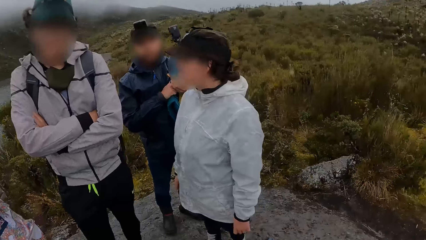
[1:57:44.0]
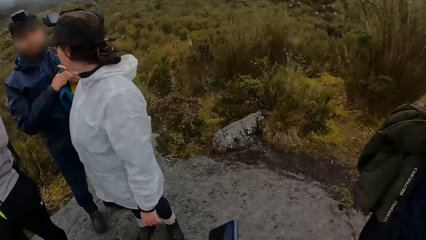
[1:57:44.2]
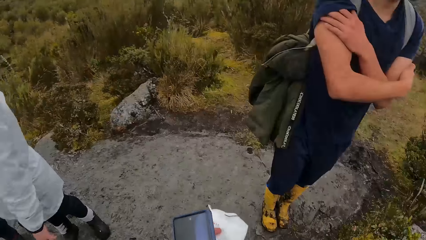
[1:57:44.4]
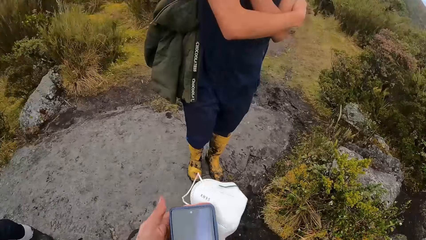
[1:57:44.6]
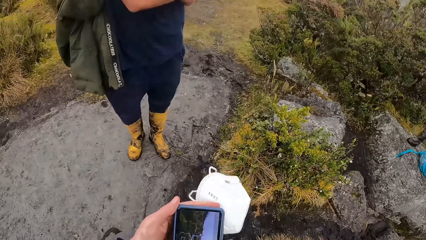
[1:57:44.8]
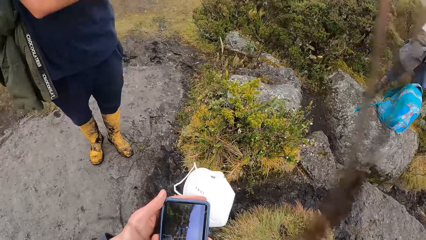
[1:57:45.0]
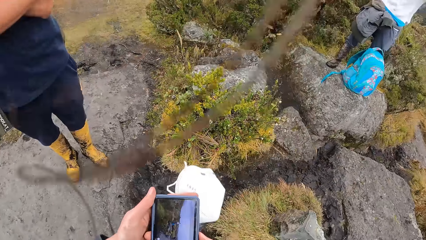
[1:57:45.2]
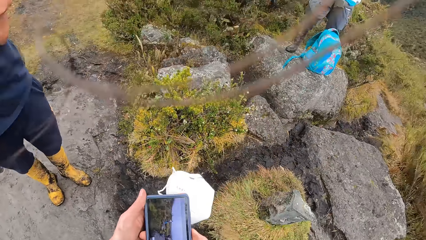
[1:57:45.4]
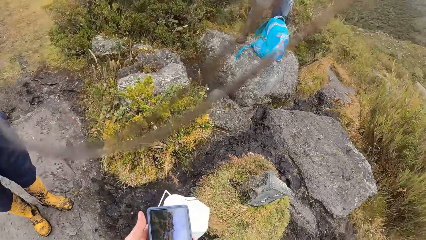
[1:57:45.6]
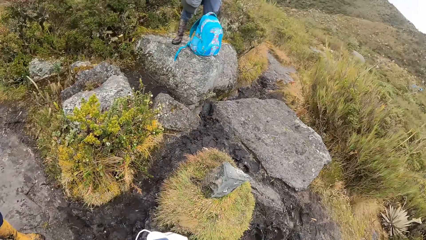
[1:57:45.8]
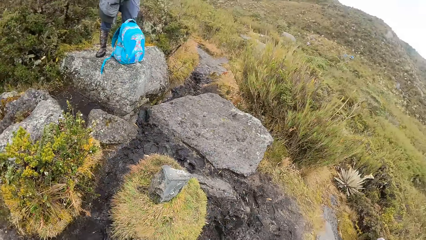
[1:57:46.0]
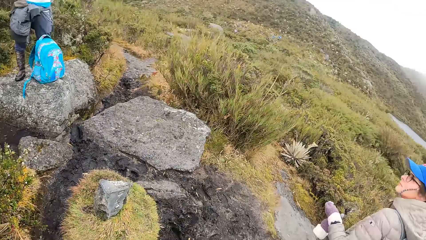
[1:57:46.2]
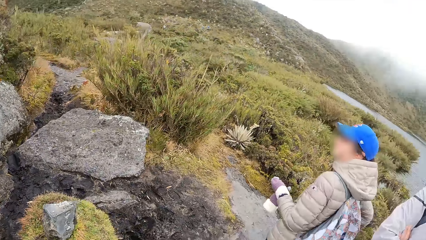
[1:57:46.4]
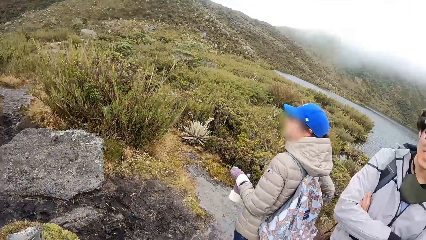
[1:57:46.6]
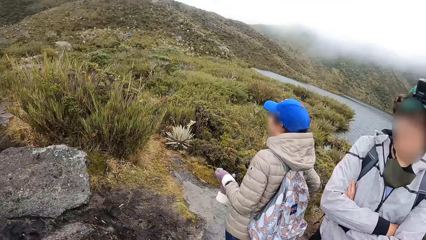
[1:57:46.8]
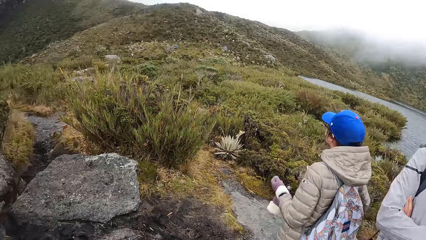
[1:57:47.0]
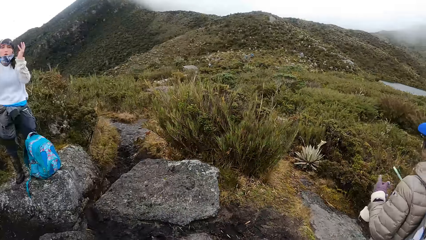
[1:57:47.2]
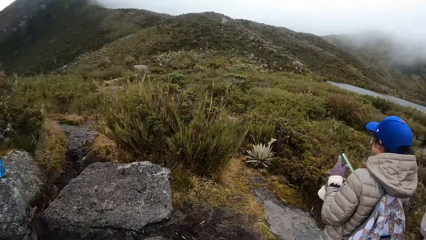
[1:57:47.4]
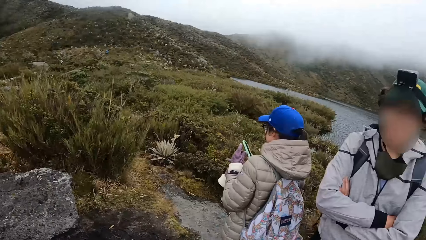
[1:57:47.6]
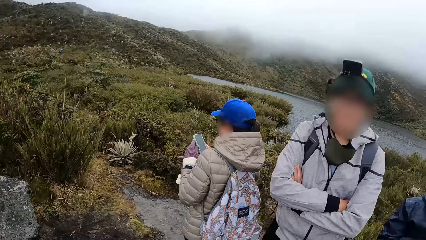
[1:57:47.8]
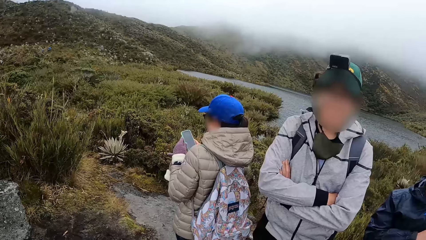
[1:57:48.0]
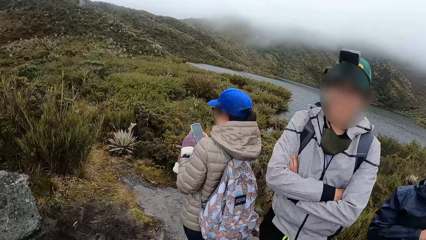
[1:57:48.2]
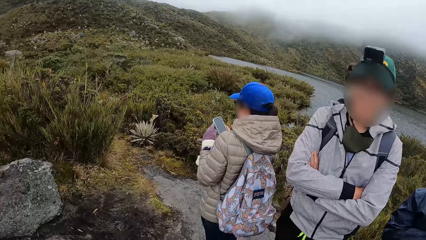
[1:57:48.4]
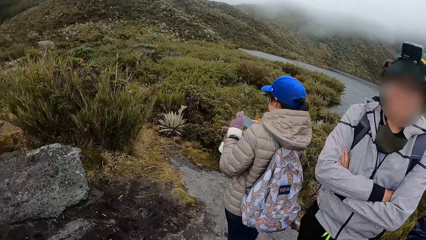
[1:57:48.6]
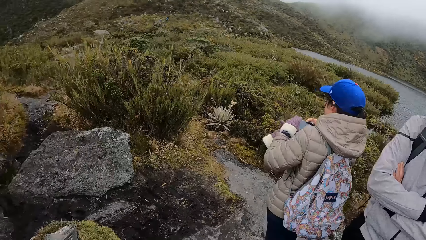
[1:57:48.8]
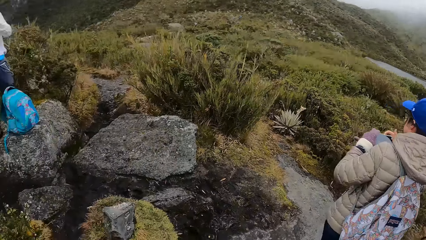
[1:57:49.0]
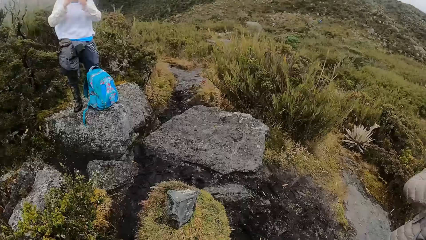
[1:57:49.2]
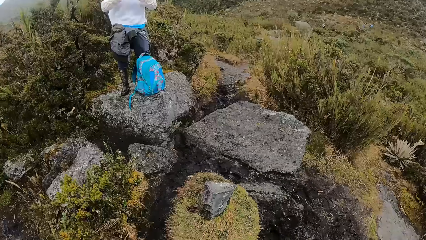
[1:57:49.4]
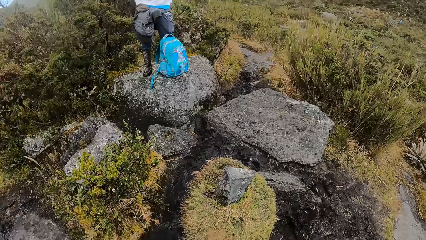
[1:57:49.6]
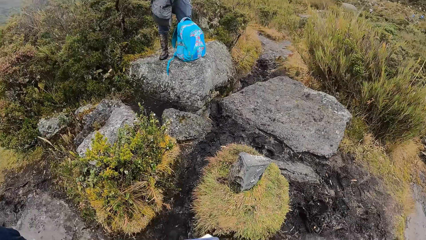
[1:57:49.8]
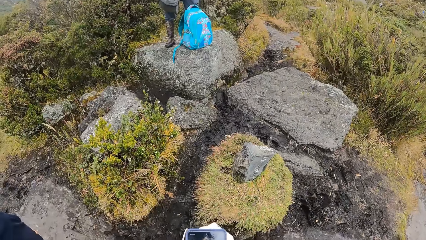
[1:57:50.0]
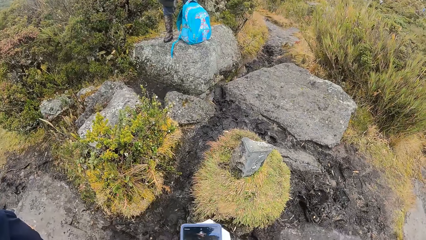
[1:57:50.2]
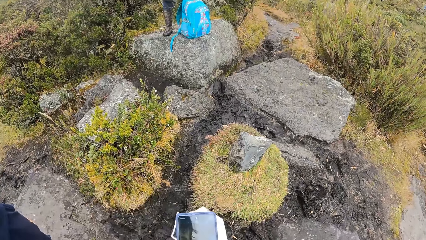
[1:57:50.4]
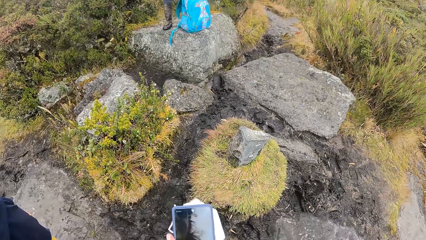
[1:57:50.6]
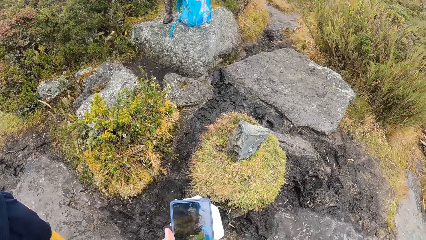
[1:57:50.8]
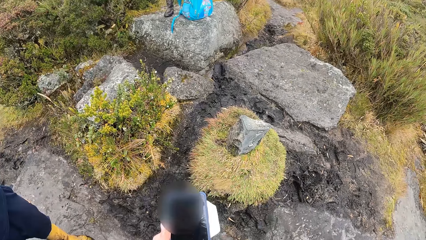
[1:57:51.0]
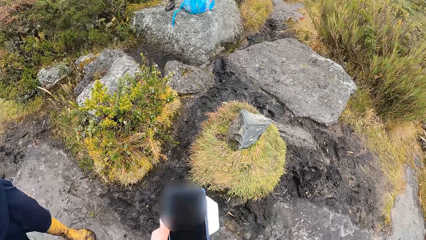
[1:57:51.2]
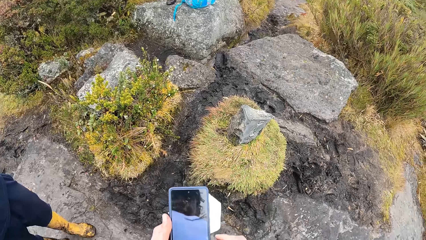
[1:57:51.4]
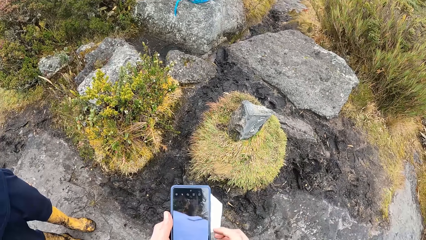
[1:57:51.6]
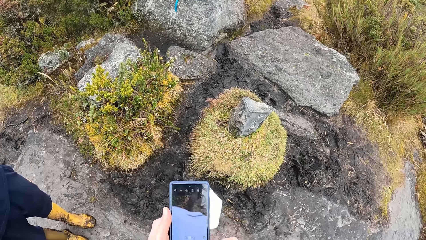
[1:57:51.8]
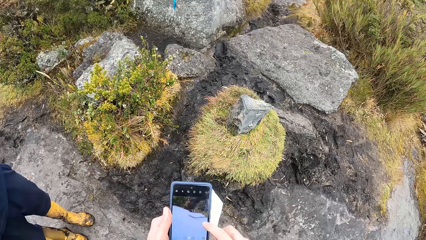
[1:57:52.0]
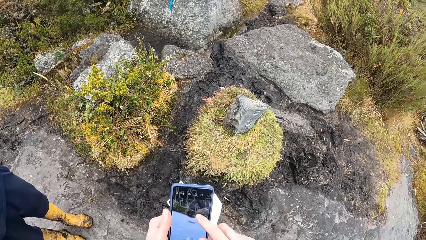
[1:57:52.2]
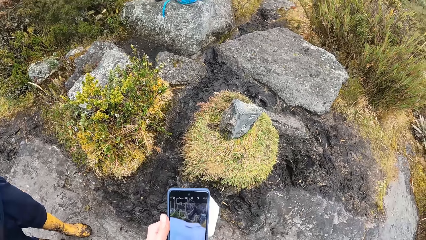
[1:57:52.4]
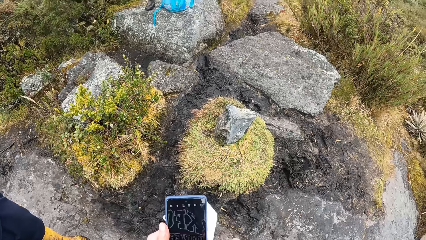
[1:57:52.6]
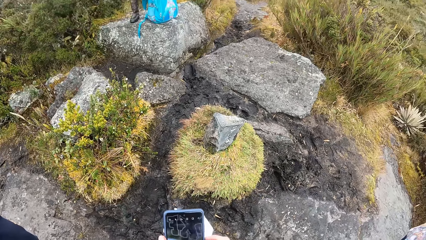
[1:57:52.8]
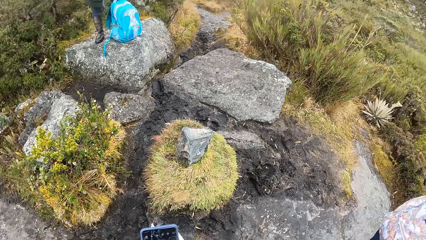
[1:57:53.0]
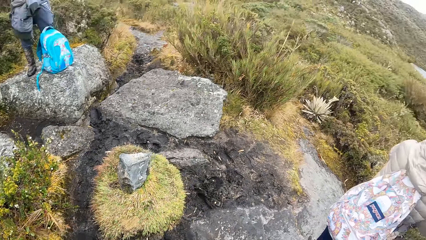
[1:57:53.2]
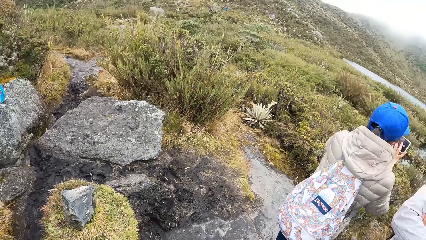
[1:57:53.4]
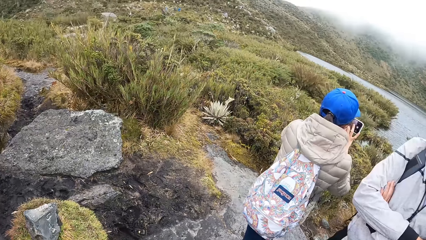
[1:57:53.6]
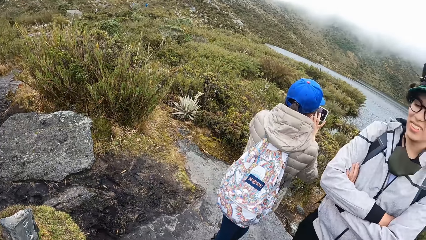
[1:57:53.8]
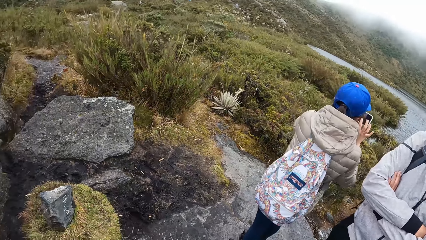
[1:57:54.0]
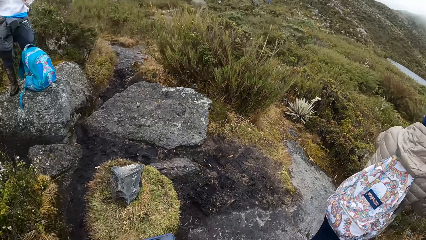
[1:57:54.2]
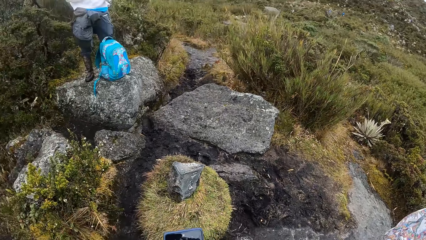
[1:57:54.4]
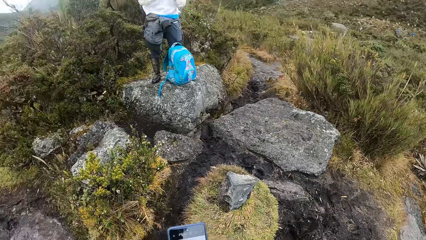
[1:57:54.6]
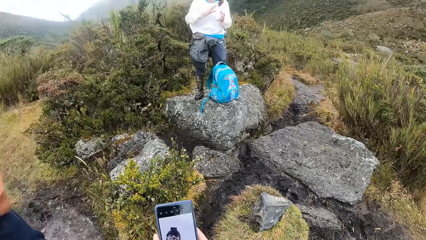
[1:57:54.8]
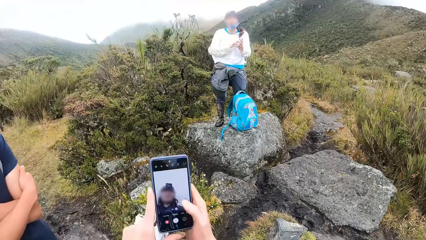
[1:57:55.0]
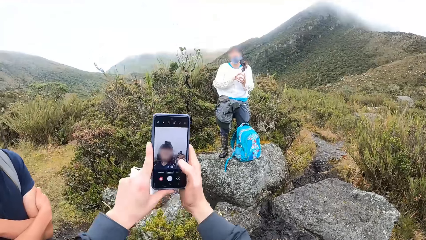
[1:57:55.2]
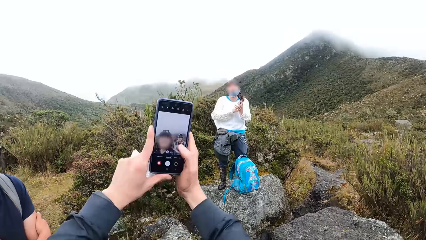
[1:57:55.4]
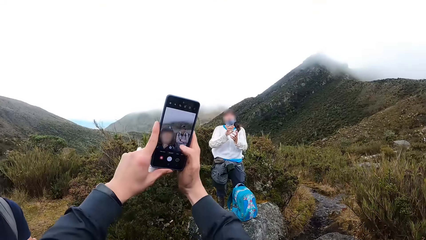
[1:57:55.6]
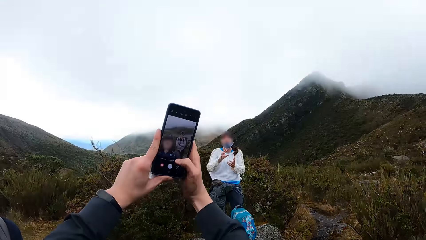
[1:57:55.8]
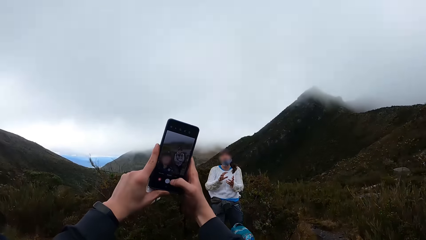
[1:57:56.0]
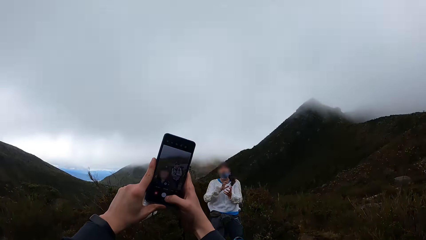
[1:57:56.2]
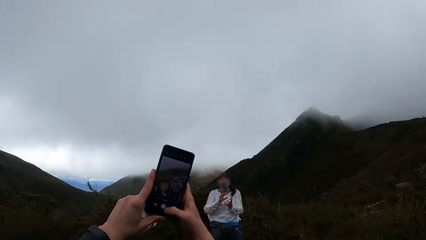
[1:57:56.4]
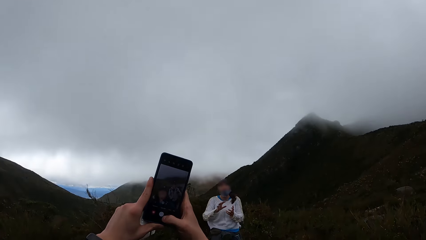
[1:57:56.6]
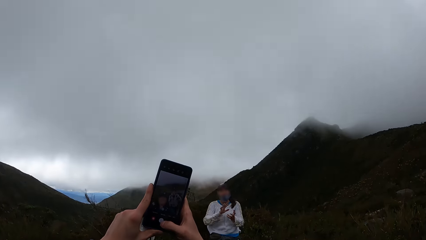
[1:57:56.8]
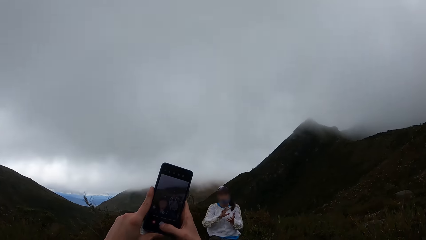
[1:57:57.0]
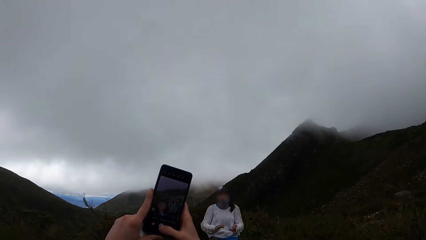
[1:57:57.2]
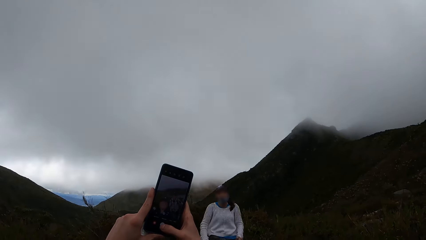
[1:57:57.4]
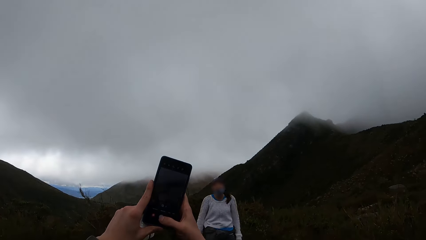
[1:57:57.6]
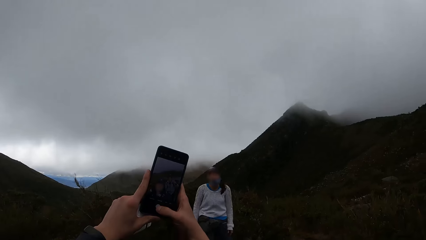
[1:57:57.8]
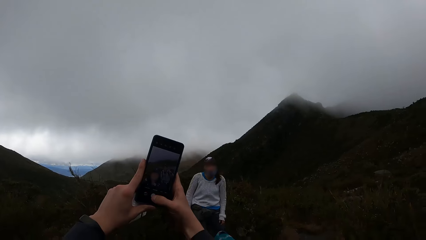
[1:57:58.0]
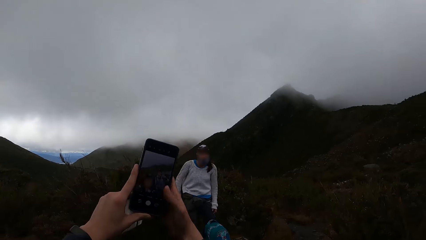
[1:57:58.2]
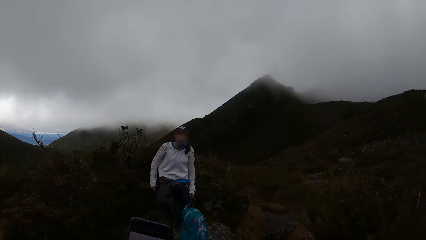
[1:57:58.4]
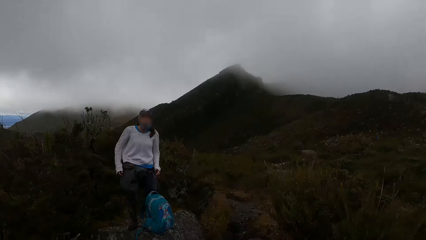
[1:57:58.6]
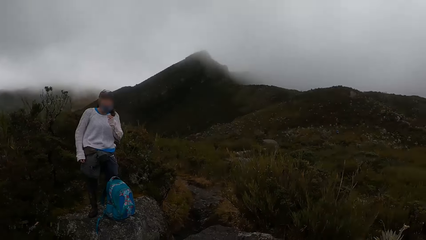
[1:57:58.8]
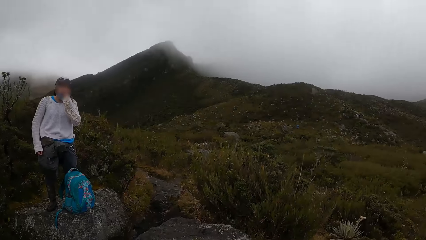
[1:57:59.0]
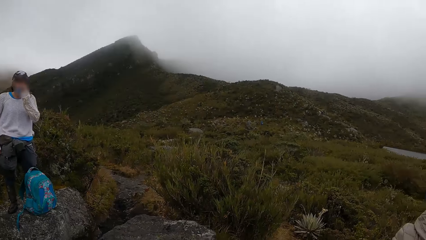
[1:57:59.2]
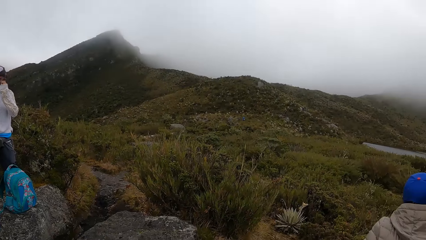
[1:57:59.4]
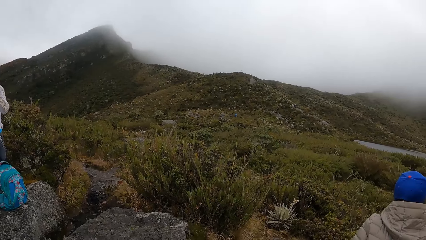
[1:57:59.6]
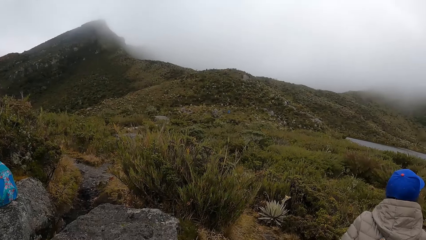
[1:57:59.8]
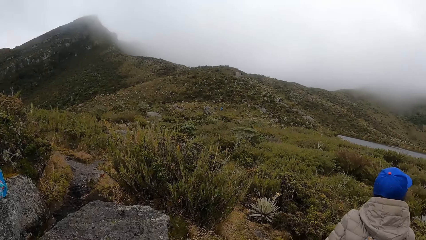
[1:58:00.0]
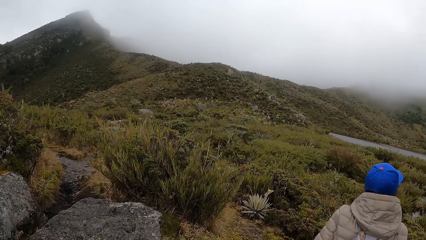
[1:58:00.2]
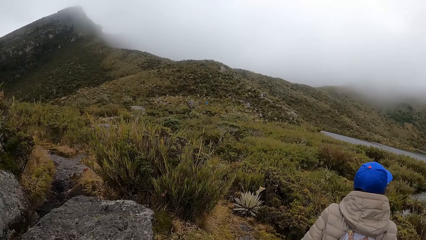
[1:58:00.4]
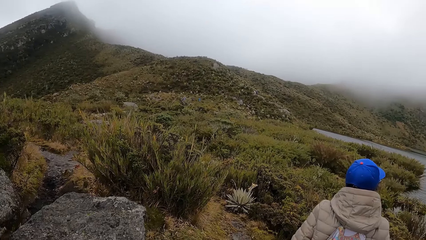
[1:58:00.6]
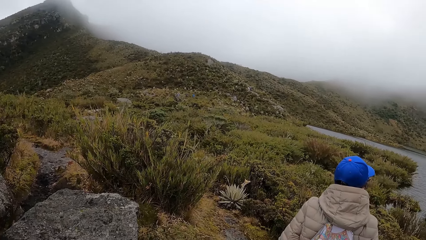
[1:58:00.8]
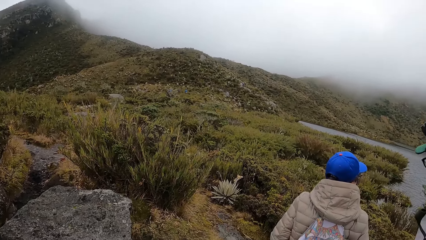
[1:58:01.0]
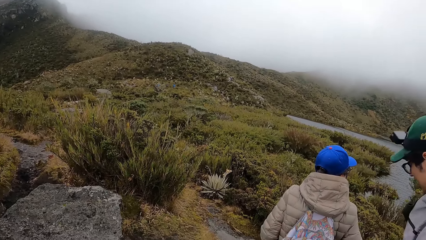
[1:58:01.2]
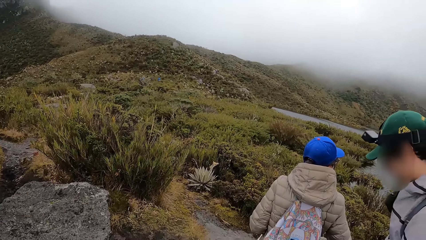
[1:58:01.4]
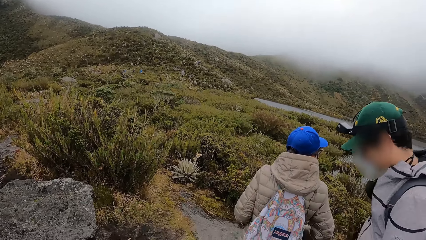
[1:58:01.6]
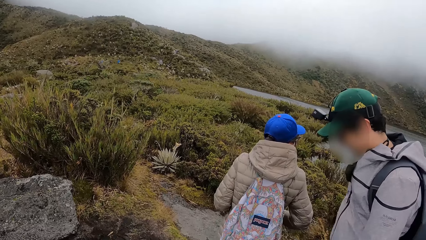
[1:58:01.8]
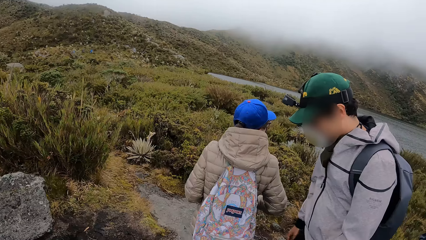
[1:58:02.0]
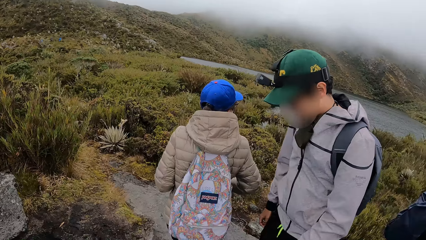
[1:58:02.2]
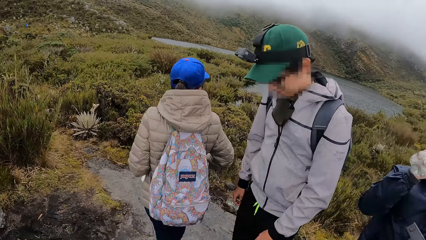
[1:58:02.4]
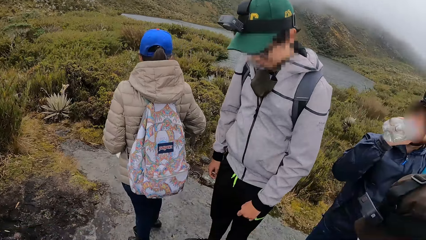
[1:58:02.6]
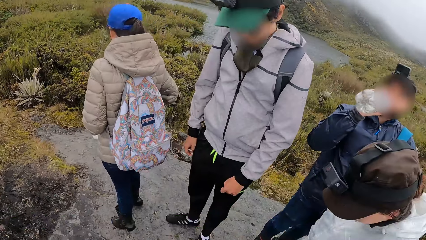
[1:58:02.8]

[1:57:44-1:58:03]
The camera wearer uses the phone. They look around the vegetation. They converse with a man. They use the phone. A woman operates a phone with her right hand. The camera wearer snaps a picture with the phone in both hands. Another woman gesticulates with both hands. The camera wearer uses the phone.
